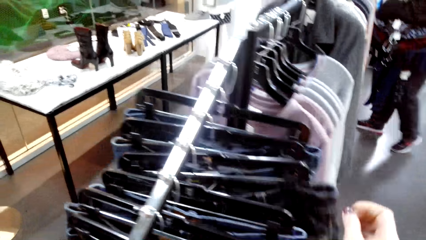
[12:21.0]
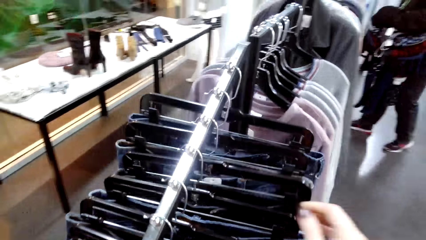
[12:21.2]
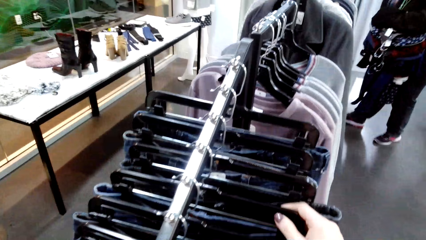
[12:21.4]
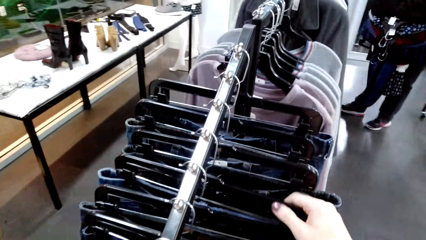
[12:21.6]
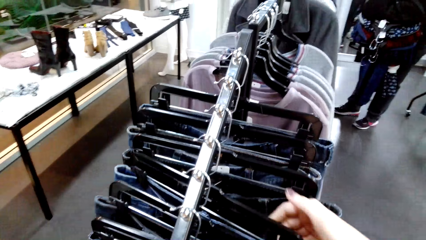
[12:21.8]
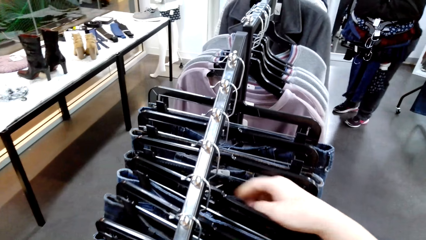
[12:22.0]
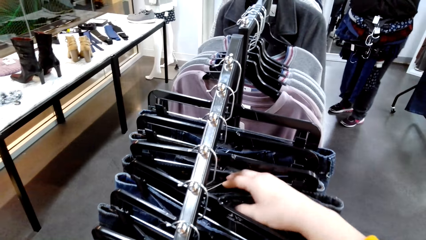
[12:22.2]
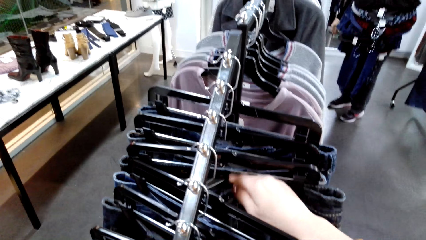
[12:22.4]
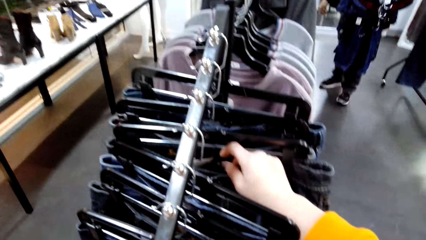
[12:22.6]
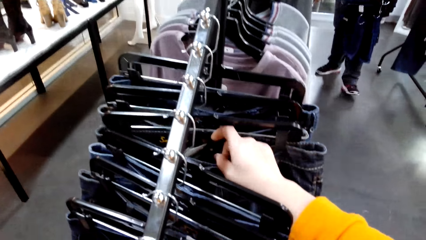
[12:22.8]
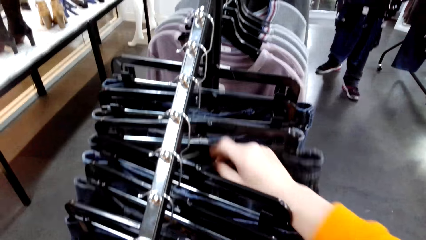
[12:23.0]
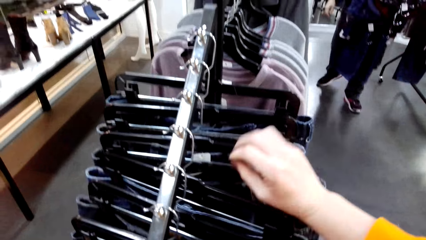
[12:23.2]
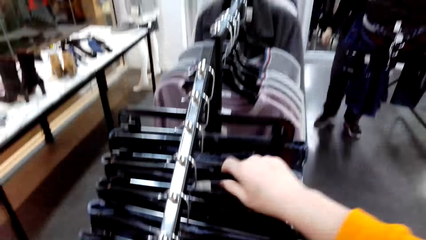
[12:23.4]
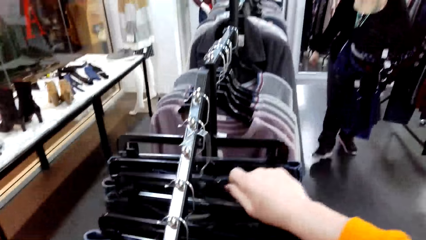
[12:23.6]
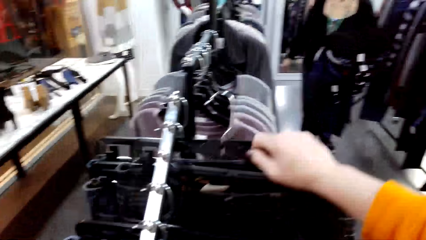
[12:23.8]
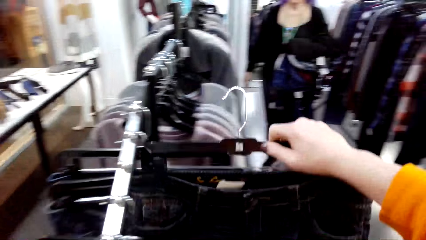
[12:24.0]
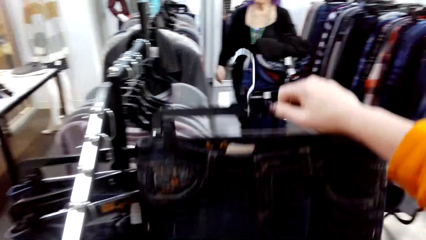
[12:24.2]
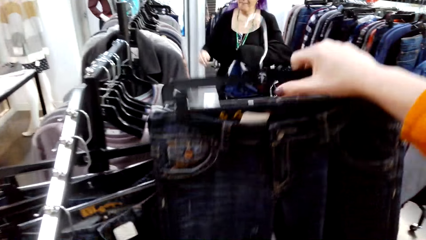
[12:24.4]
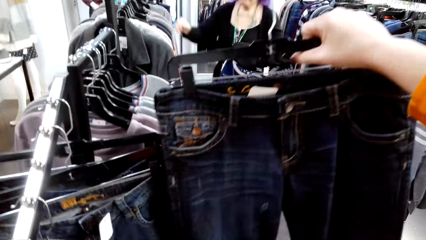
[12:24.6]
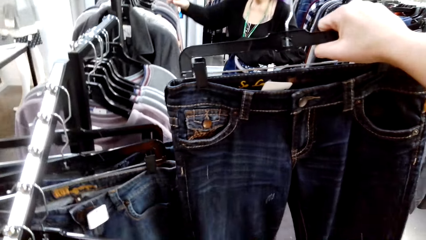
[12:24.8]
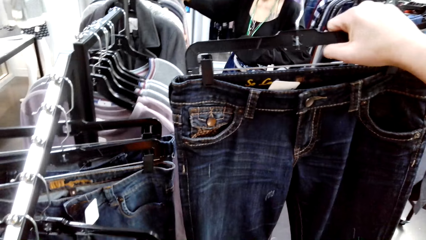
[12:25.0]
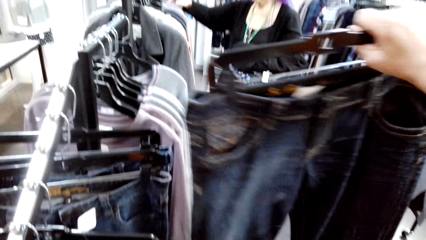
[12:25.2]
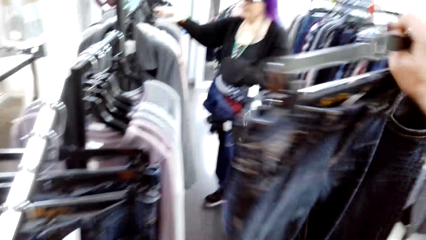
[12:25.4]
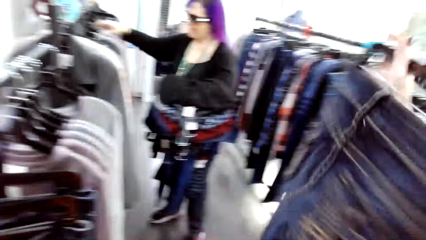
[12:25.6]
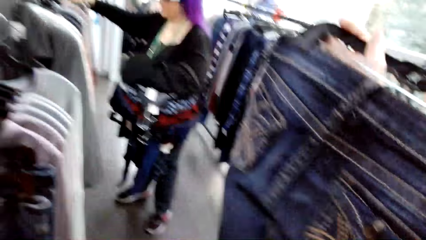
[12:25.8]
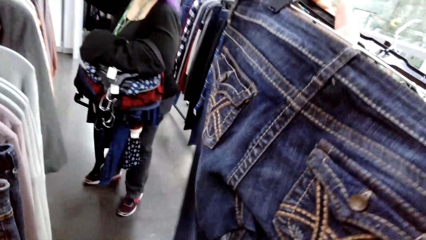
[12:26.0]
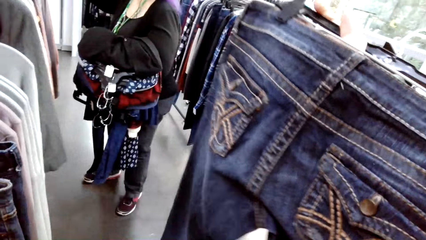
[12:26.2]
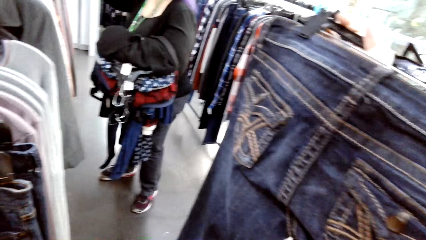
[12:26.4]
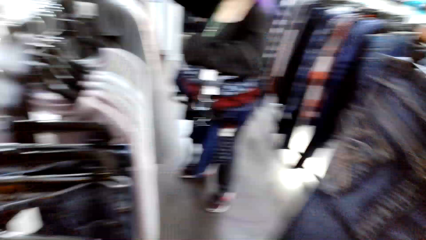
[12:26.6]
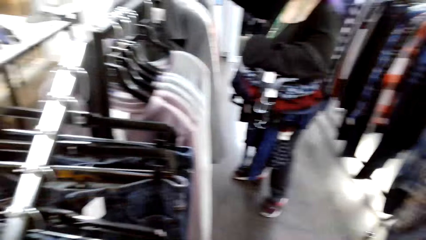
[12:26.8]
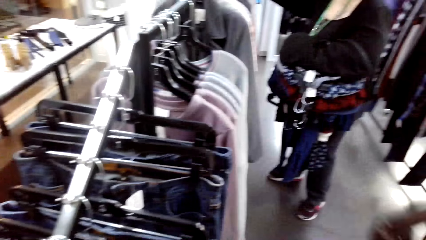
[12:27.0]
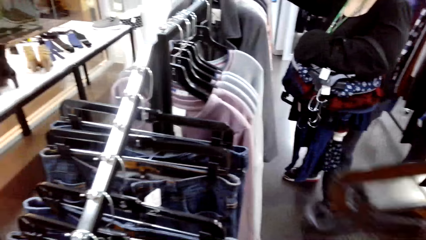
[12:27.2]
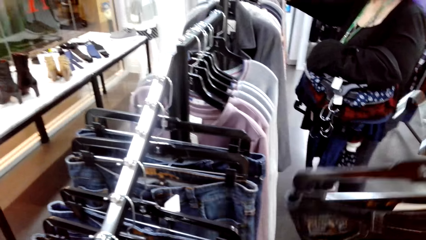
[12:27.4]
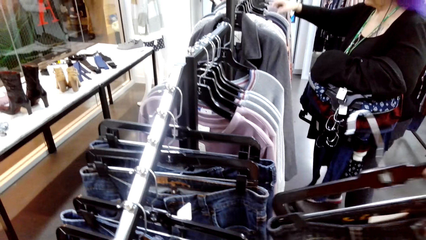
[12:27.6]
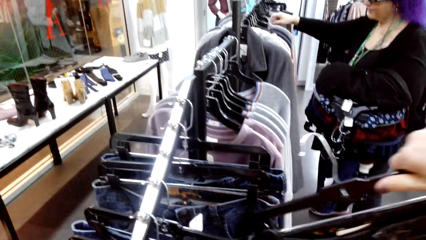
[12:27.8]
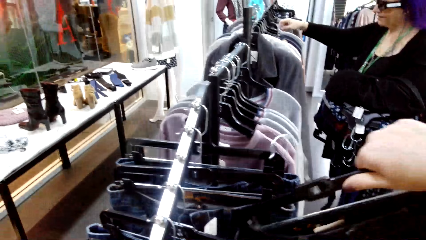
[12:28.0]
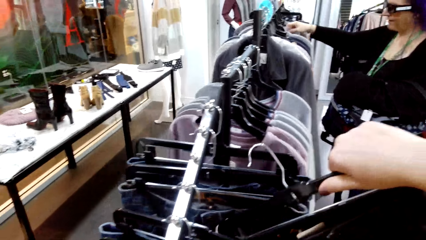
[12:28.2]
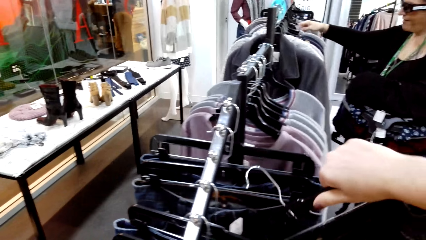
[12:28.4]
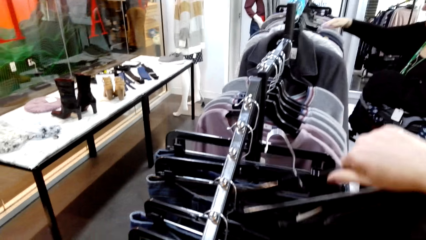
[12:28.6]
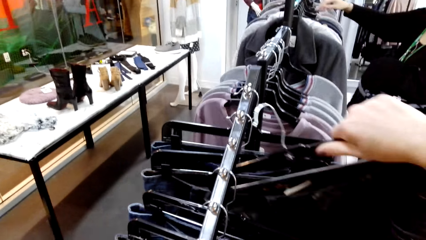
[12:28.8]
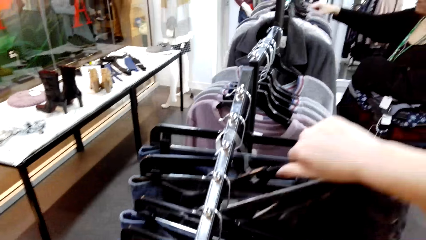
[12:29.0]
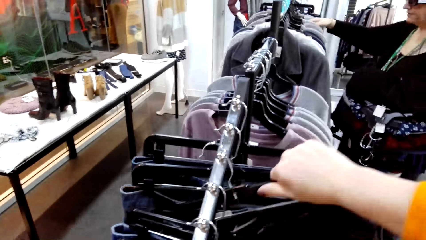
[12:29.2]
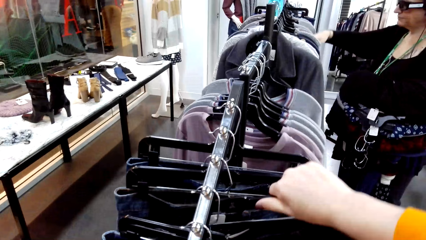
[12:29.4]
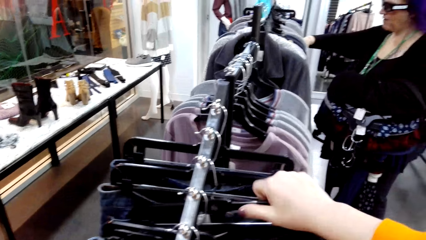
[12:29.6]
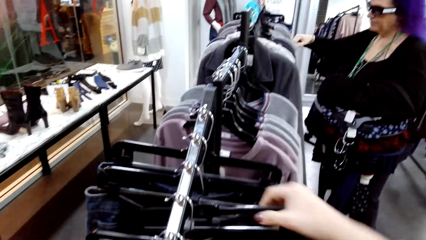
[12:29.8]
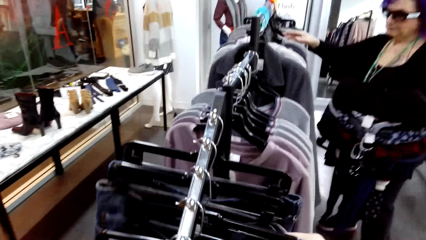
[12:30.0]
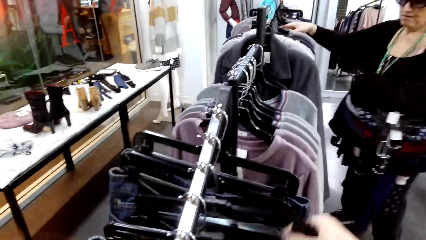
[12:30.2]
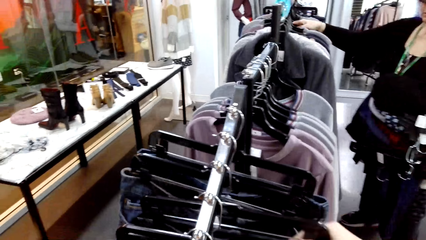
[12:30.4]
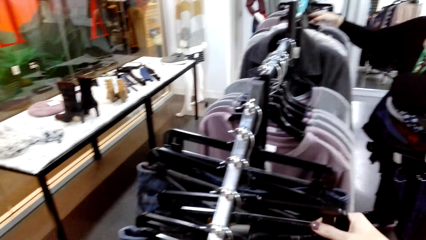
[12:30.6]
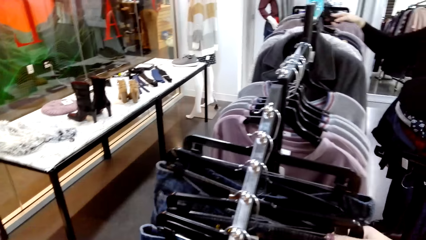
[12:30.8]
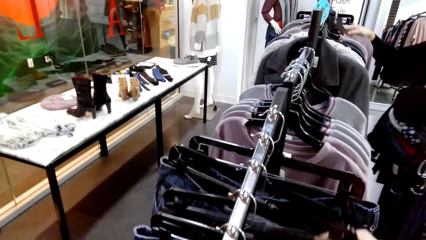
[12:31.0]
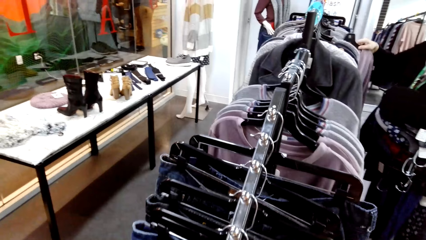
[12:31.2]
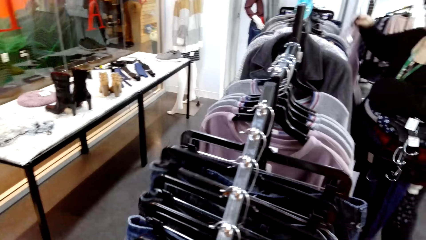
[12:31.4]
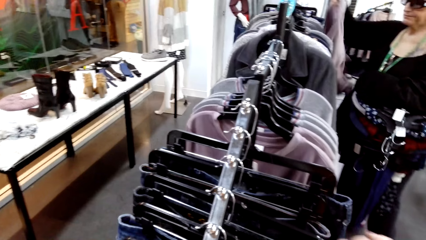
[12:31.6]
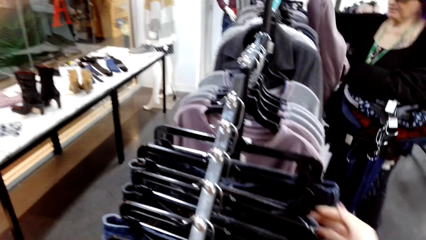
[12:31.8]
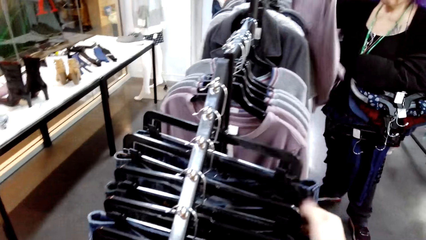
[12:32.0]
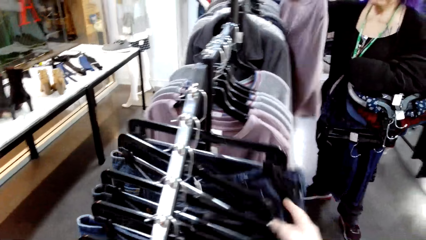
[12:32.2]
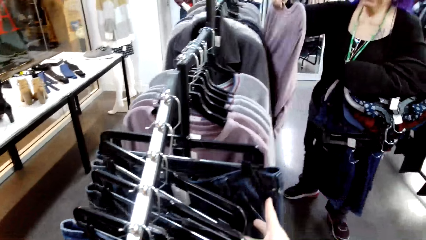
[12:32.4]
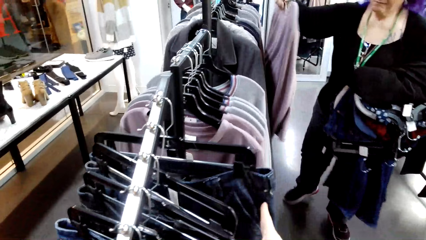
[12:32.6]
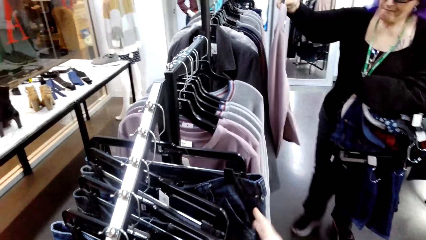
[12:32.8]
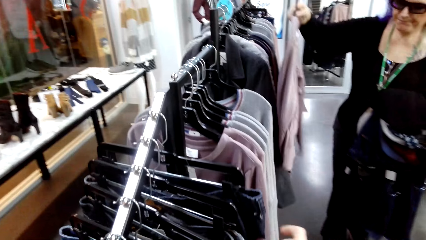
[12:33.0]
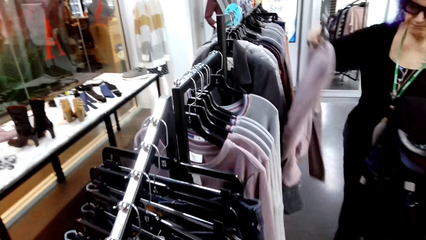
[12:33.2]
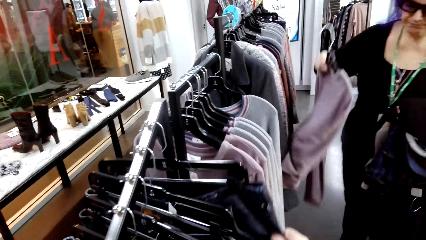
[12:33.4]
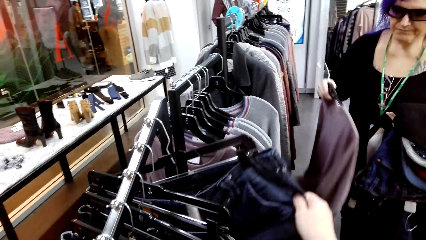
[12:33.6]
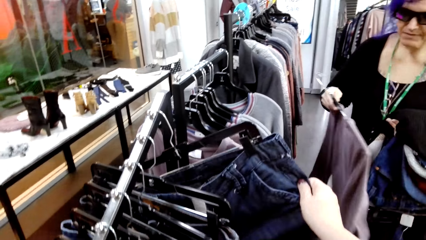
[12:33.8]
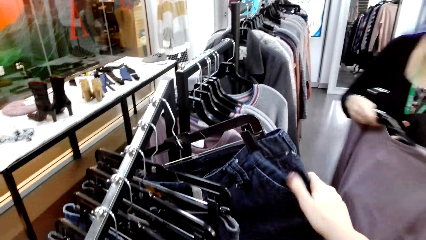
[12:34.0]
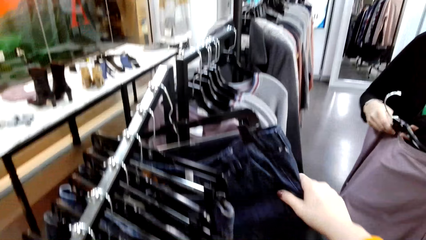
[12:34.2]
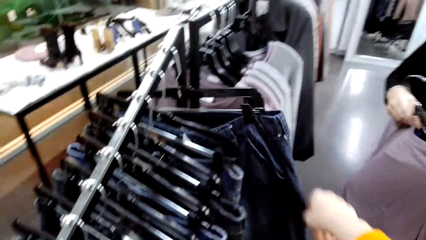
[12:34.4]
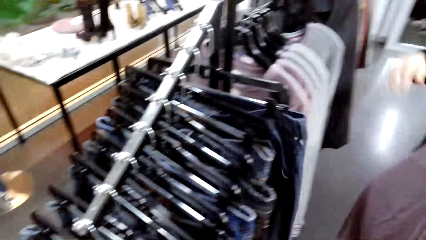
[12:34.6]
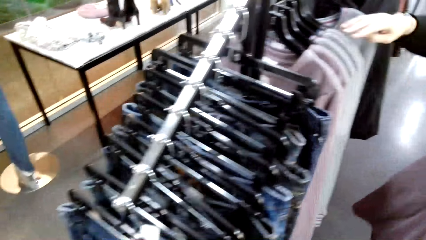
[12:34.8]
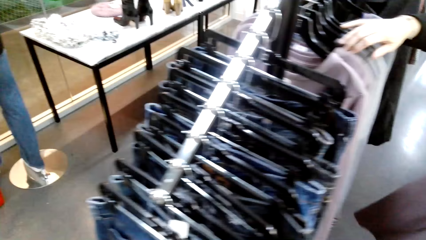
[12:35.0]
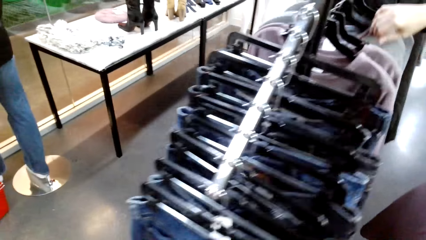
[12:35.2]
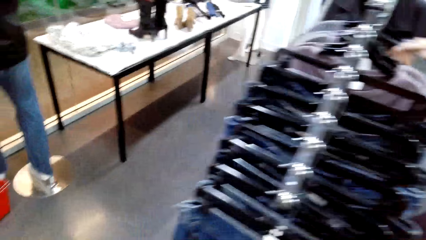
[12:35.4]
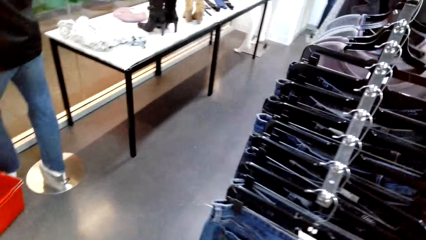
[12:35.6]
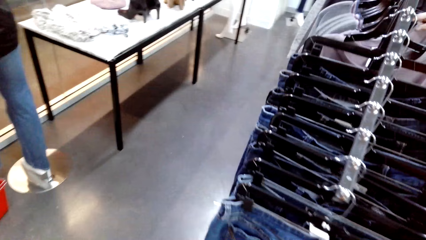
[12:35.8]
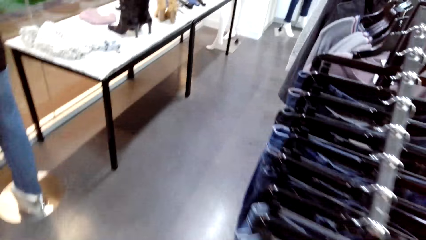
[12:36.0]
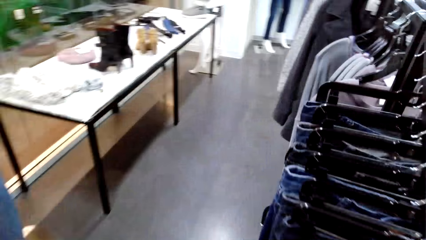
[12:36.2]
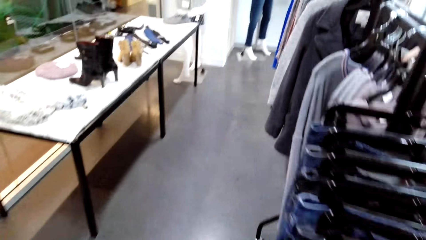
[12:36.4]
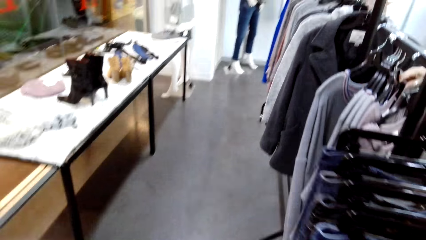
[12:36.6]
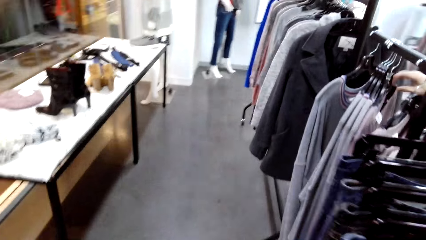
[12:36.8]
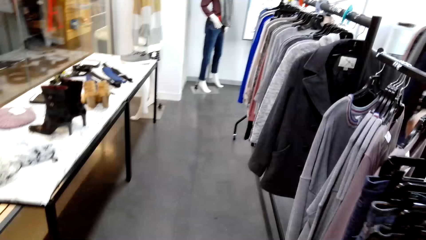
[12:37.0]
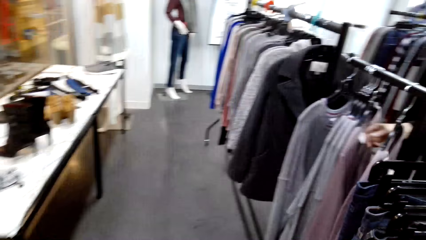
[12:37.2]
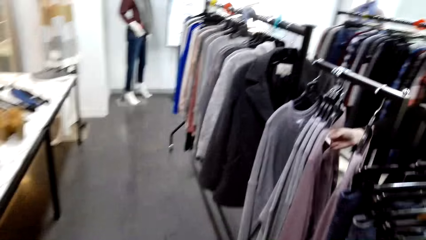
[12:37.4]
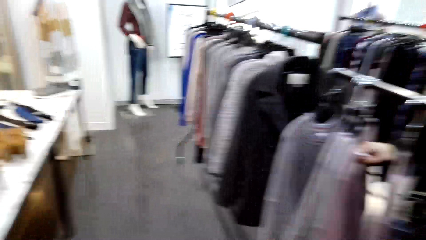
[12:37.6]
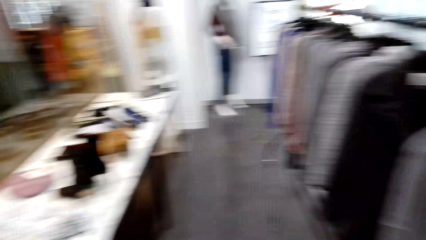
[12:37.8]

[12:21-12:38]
The camera wearer releases the trouser. A lady moves backwards. The camera wearer unhangs the trouser from the rail. The lady moves around and looks at the cloth. The camera wearer looks at the trouser. They hang the trouser on the rail. The lady looks at the cloth and unhangs the cloth from the rail. The camera wearer moves the trousers. The lady moves forward. The camera wearer looks at the trouser. They release the trouser. The lady unhangs the cloth from the rail. She holds the cloth in the left hand. The camera wearer selects the clothes on the hangers.
